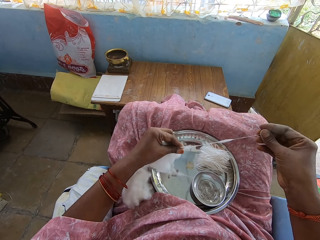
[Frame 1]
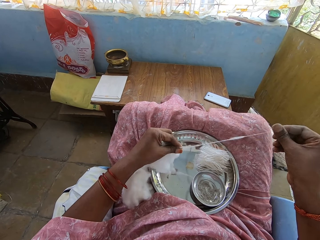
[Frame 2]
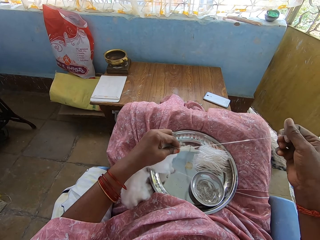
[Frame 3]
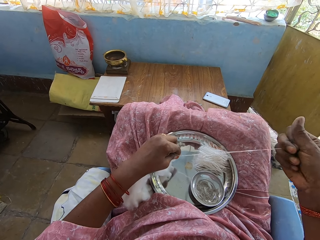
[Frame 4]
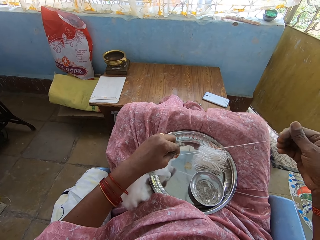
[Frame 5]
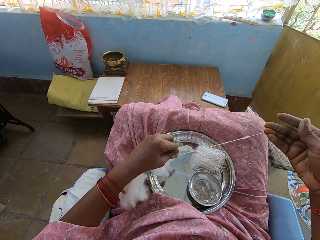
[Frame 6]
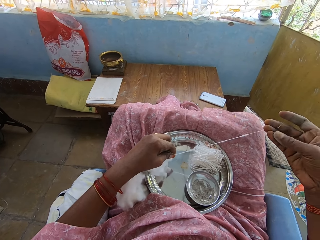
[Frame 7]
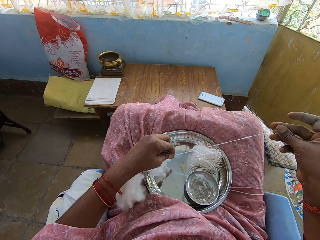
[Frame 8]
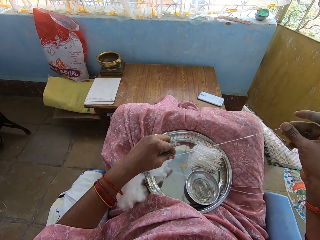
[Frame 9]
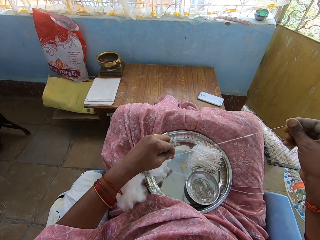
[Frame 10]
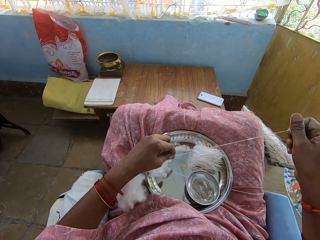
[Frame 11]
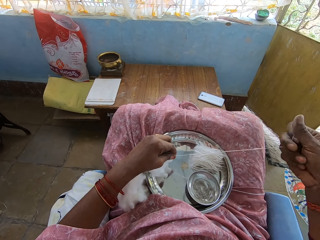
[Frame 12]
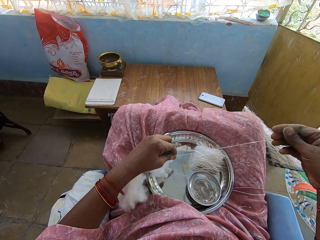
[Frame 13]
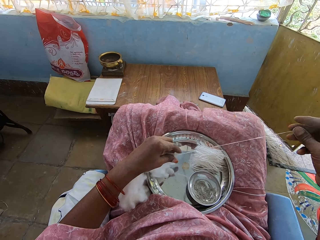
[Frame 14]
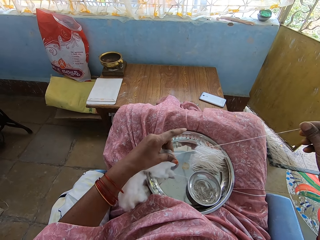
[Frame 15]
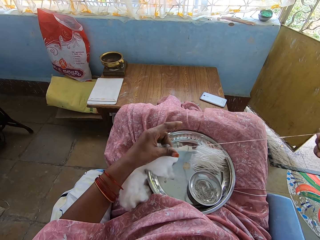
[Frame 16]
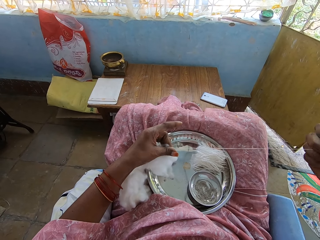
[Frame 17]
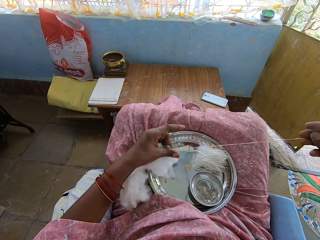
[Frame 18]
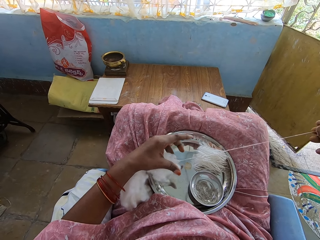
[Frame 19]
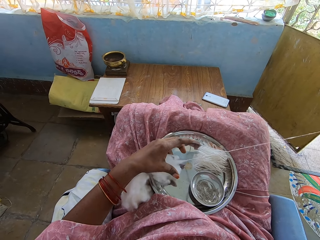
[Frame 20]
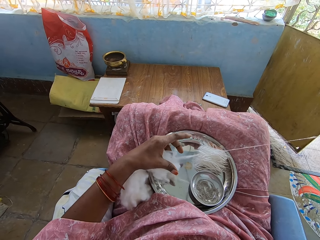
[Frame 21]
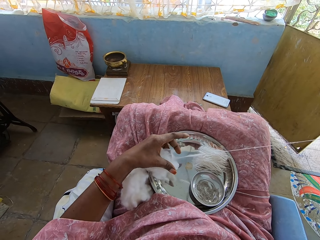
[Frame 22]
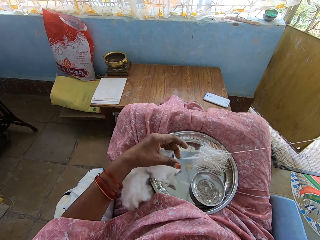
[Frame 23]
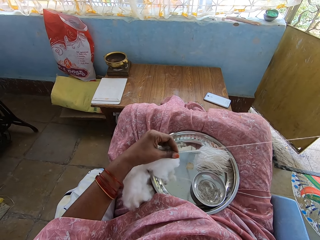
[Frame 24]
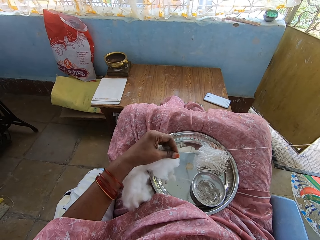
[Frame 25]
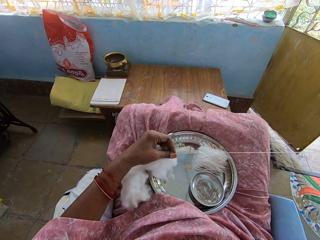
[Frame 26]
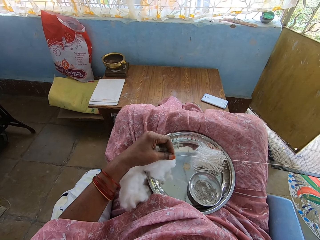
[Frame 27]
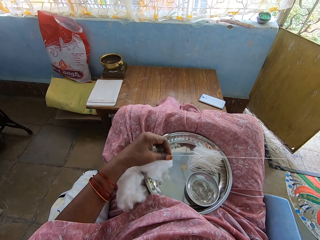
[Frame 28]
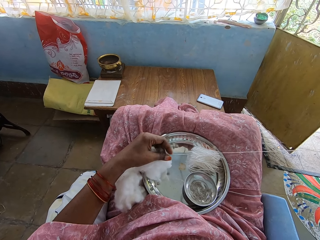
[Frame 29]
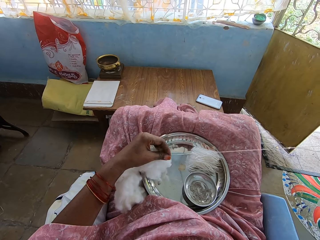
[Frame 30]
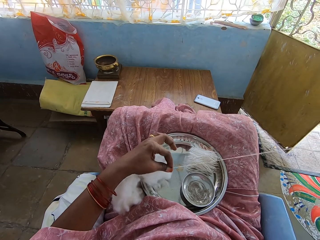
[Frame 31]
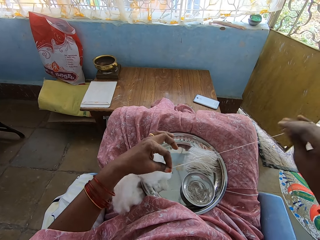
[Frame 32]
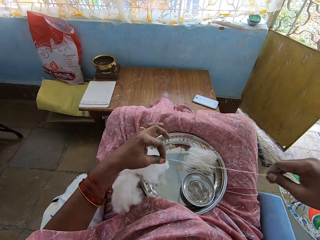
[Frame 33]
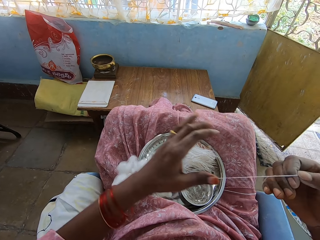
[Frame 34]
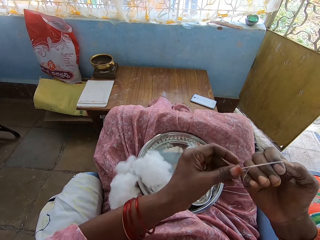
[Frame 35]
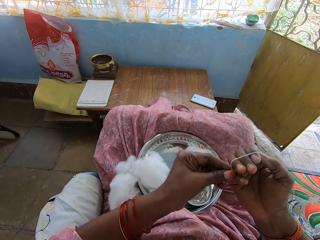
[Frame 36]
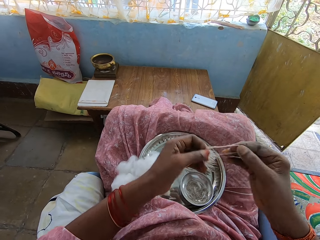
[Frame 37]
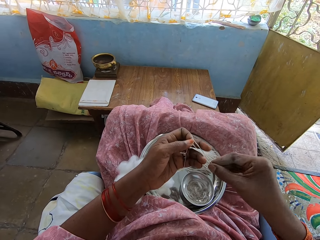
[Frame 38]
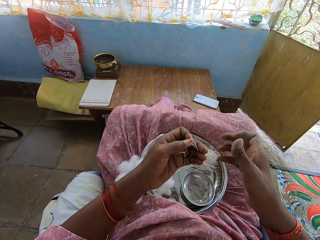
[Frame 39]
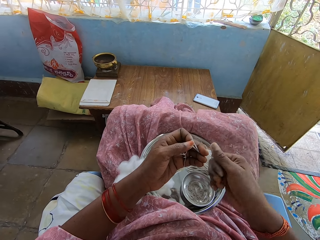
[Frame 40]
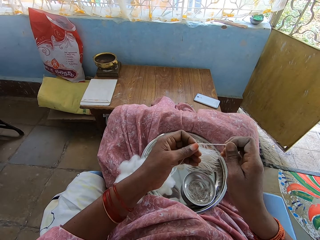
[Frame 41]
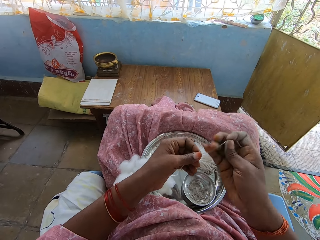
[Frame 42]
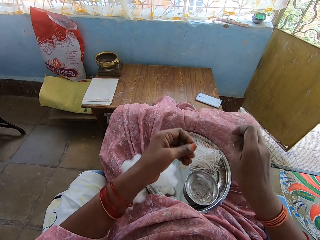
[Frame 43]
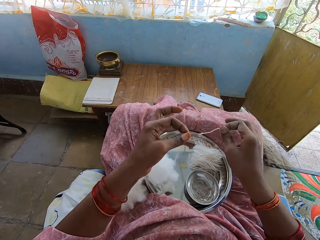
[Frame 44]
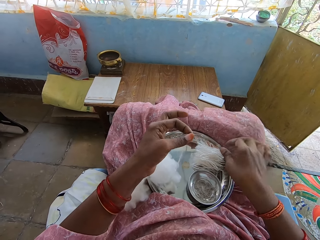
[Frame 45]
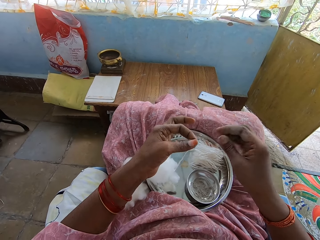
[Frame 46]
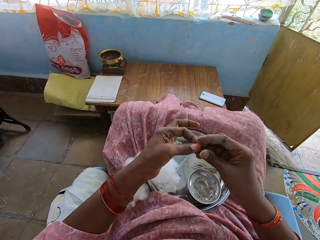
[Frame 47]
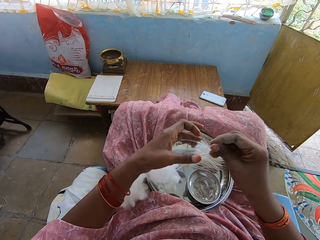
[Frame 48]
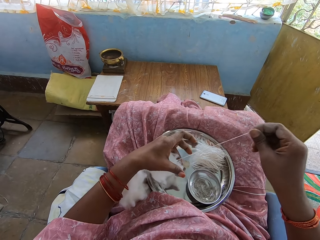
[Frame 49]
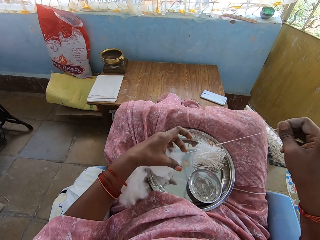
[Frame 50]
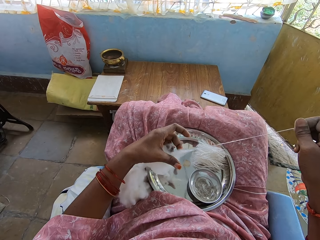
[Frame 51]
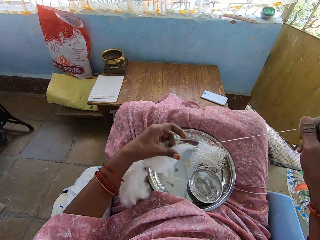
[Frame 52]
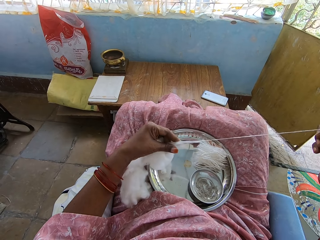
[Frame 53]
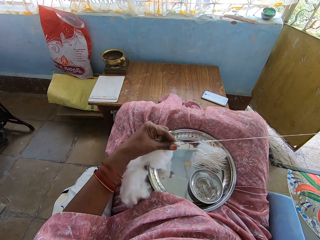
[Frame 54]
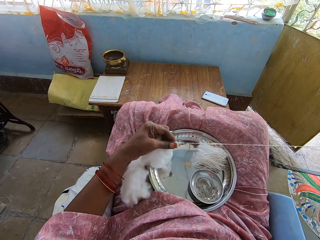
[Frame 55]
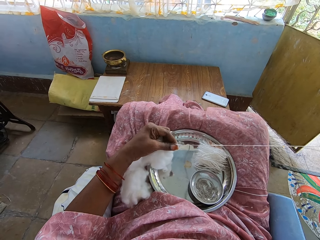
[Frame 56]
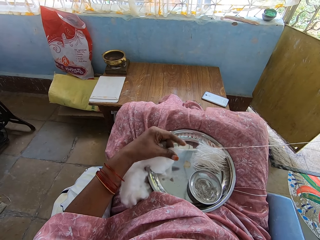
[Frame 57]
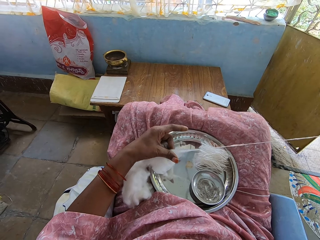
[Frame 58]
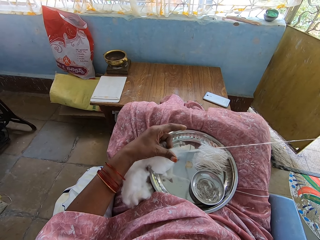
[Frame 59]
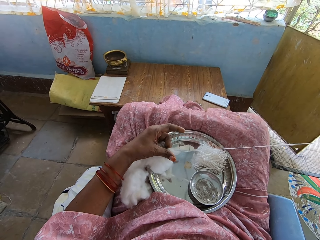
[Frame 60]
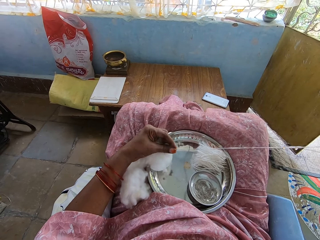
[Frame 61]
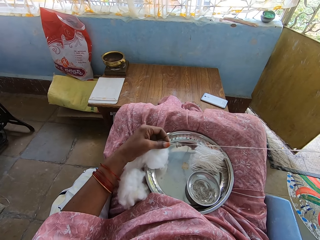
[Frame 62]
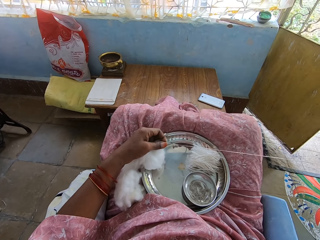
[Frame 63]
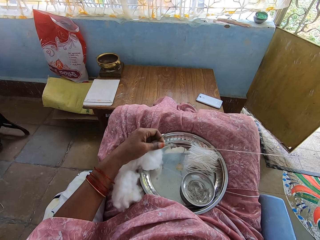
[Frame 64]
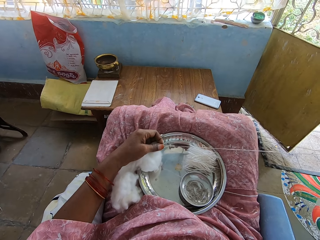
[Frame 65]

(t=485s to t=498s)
The camera wearer folds the thread on the right hand and rolls the thread on the hand. They remove the thread from the right hand. They cut the thread. They drop the thread among other thread pieces on the tray. They pull the thread from the cotton wool.

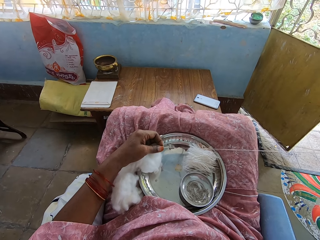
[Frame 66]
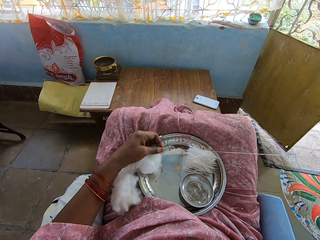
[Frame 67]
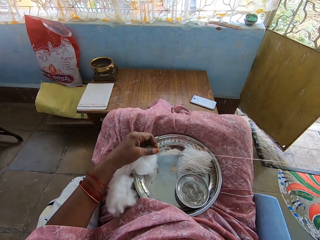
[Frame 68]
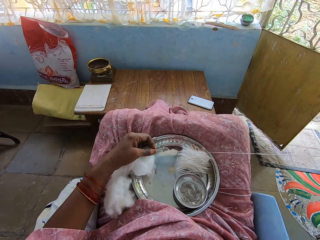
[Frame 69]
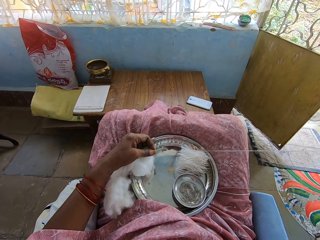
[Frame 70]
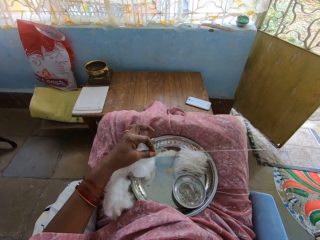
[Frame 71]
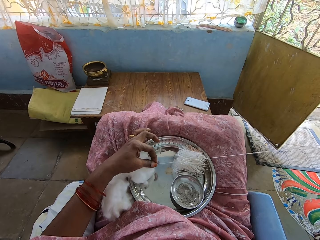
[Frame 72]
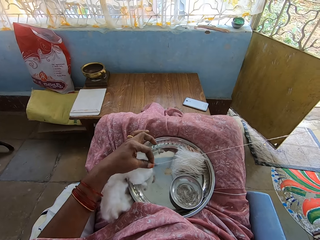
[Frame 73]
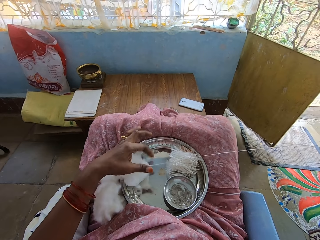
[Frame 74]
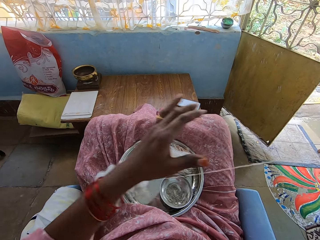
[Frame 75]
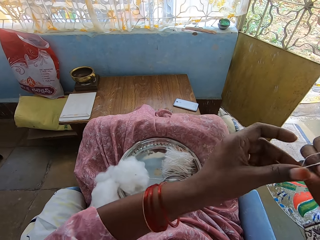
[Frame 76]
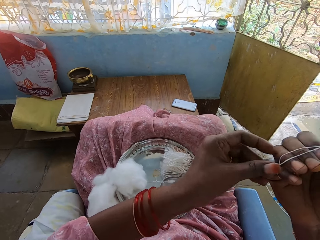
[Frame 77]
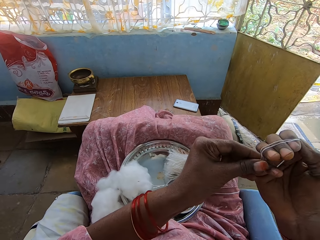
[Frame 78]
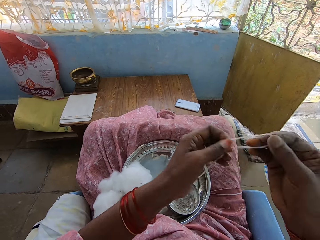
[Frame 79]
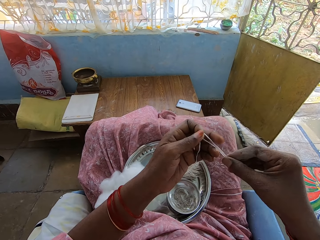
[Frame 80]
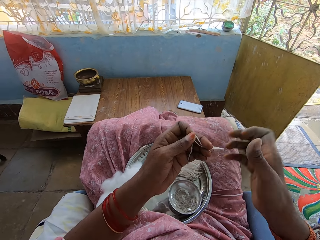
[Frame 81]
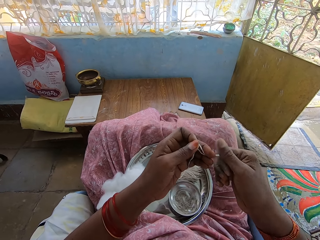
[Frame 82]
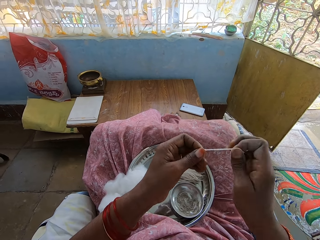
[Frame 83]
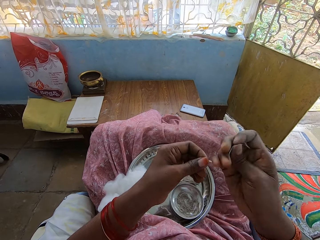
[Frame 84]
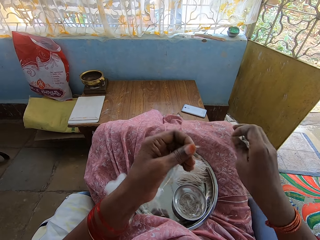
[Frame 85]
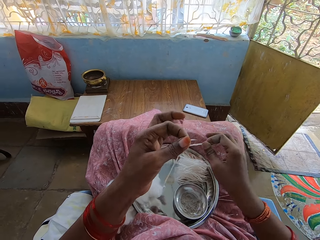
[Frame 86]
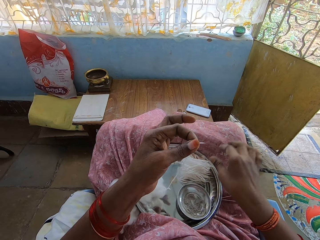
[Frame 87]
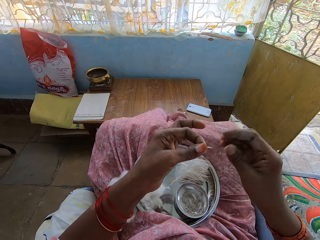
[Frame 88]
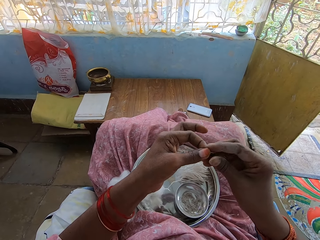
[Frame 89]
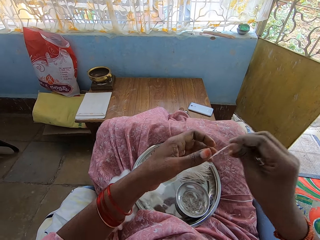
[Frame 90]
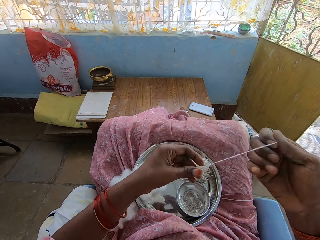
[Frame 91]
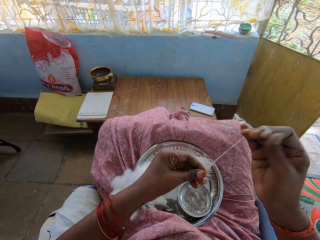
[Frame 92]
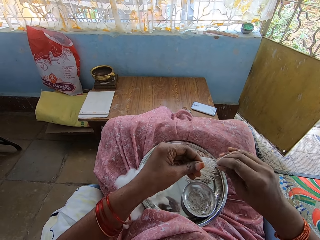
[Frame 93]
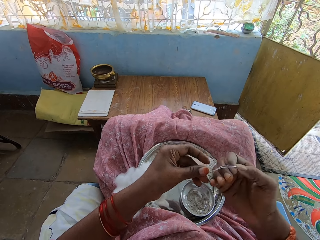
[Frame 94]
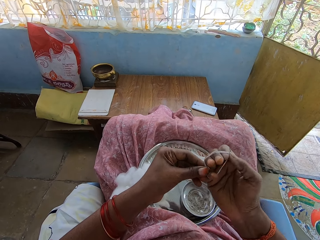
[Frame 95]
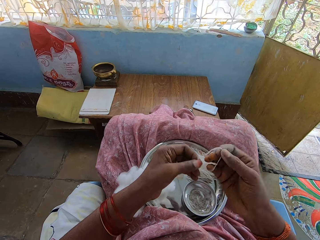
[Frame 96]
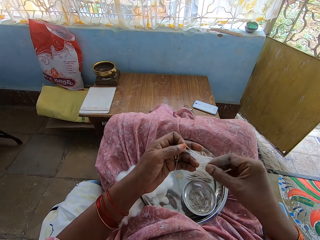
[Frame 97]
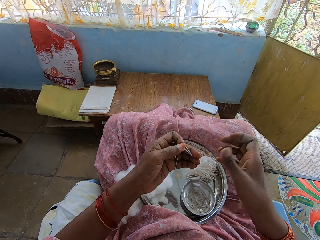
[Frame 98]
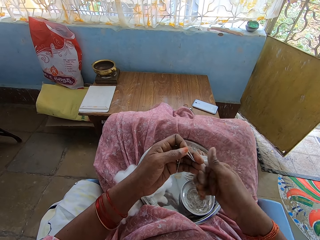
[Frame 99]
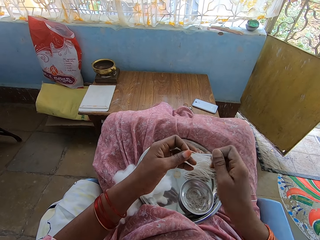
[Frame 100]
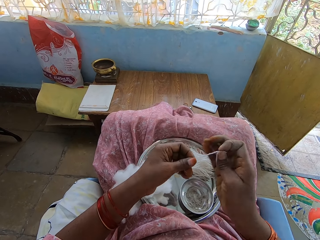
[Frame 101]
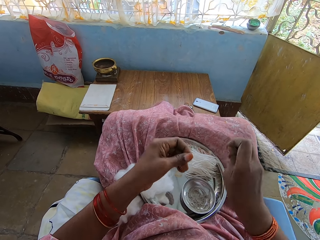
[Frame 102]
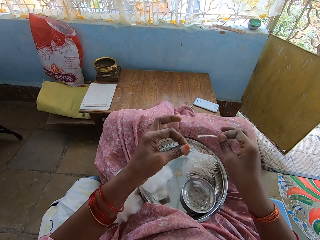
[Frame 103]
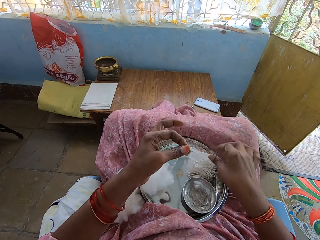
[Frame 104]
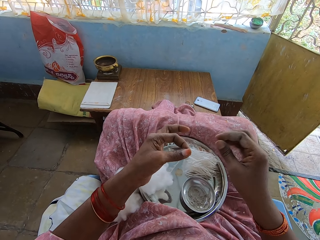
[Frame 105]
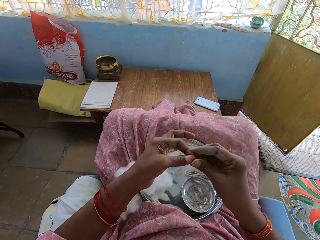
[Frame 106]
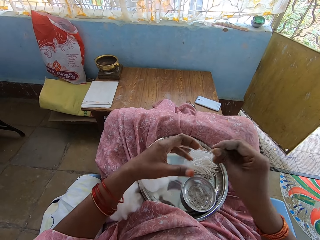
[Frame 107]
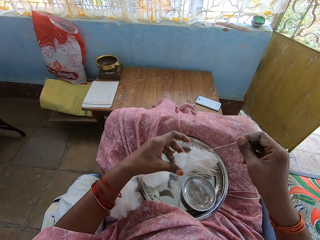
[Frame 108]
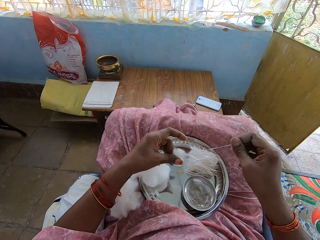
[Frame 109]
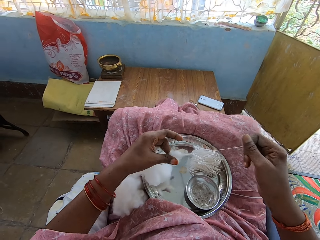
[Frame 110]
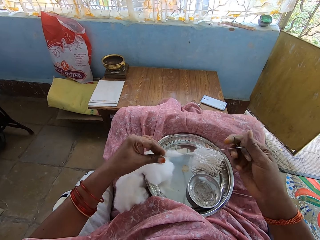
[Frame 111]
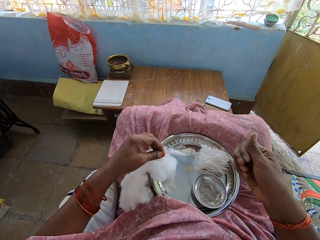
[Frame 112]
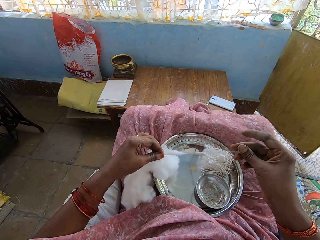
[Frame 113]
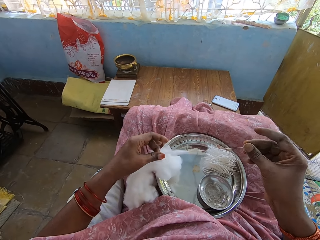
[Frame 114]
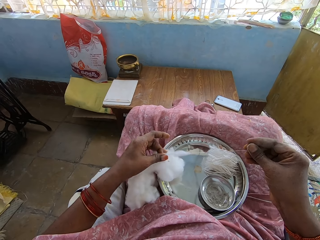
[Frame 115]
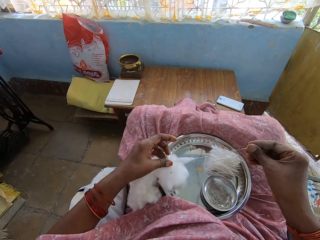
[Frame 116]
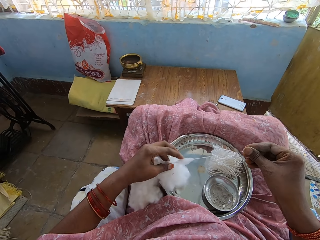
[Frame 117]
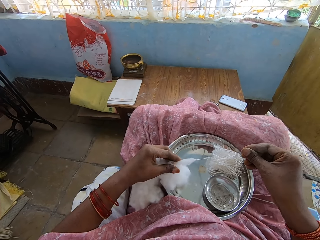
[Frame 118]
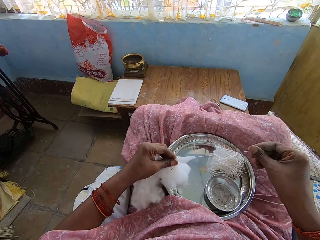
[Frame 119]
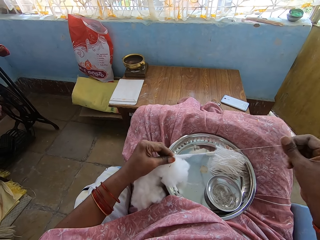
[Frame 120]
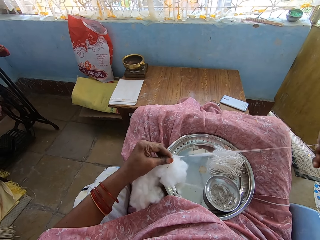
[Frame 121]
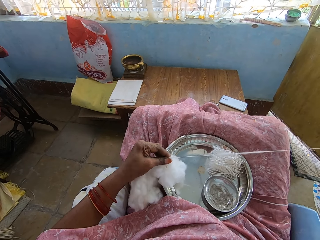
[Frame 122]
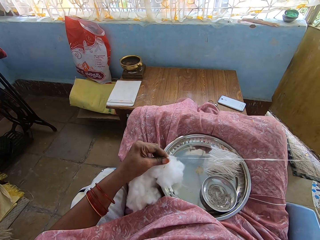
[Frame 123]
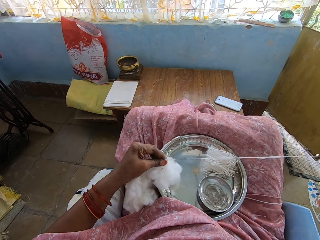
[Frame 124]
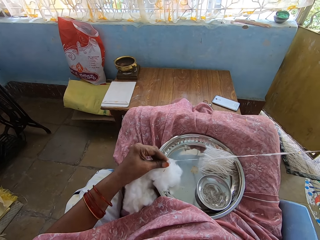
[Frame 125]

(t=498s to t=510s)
The camera wearer removes the thread from the right hand. They cut the thread. They drop the thread among other thread pieces on the tray. They hold the thread with the right hand and roll the thread on the hand, fold the thread on the right hand. They cut the thread. They drop the thread among other thread pieces on the tray. They pull the thread from the cotton wool.
